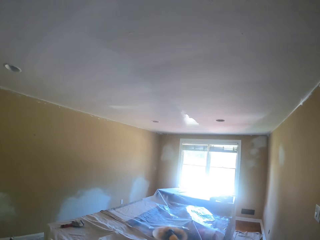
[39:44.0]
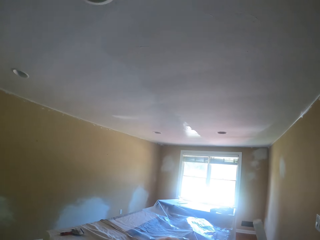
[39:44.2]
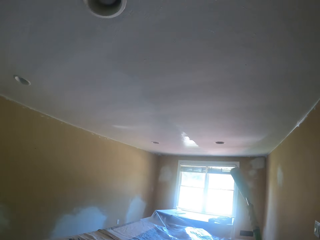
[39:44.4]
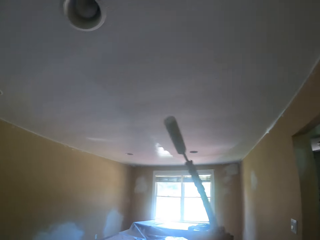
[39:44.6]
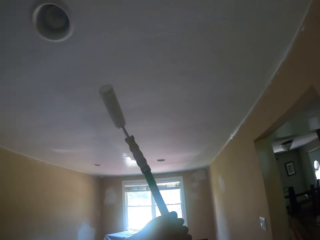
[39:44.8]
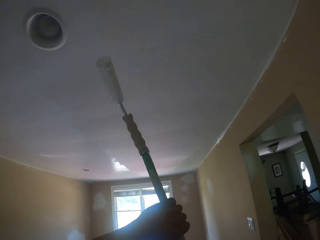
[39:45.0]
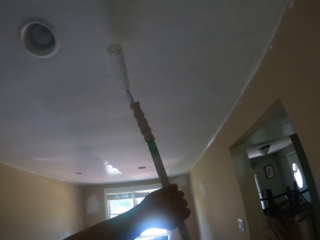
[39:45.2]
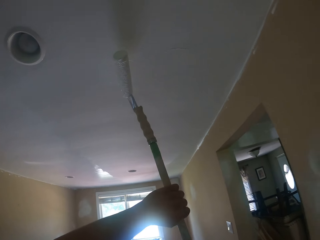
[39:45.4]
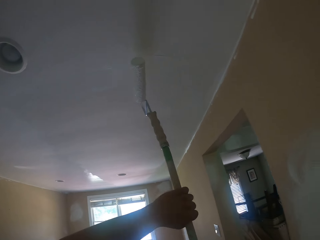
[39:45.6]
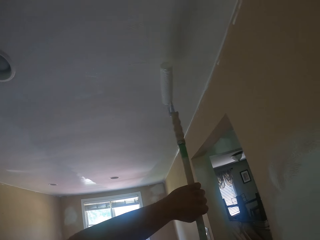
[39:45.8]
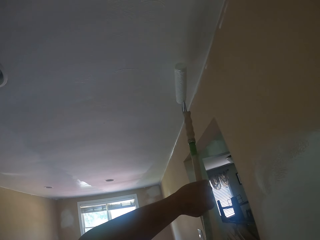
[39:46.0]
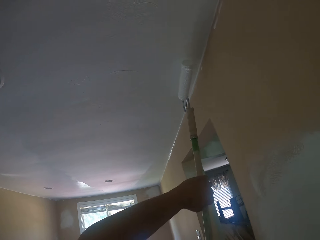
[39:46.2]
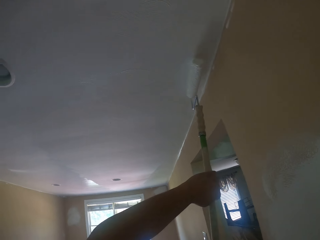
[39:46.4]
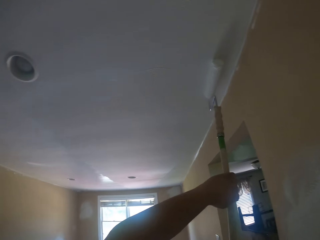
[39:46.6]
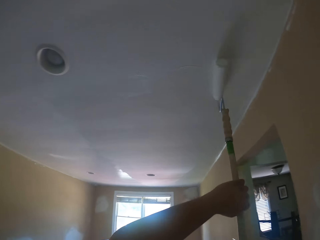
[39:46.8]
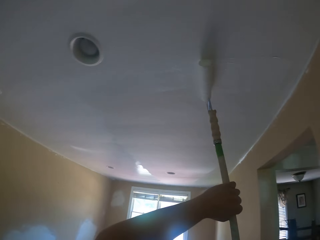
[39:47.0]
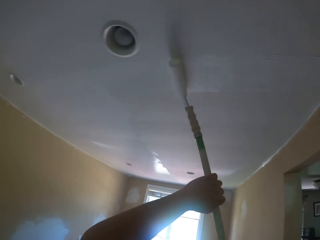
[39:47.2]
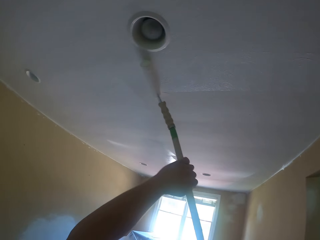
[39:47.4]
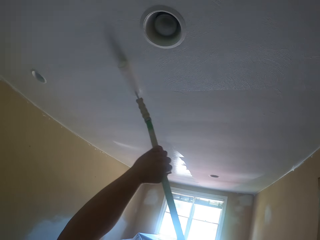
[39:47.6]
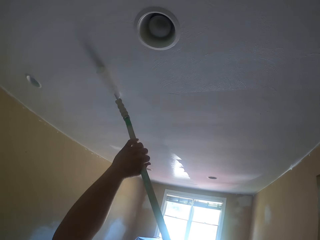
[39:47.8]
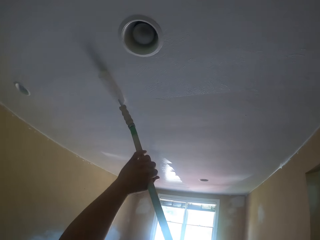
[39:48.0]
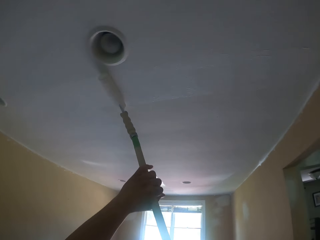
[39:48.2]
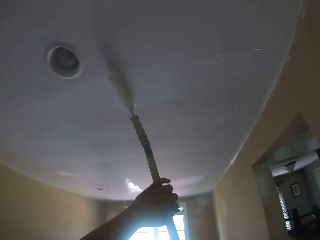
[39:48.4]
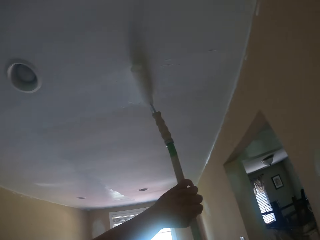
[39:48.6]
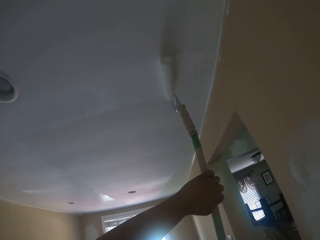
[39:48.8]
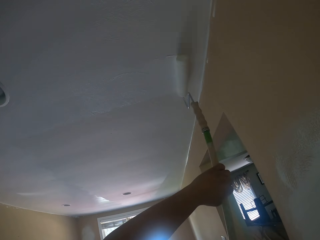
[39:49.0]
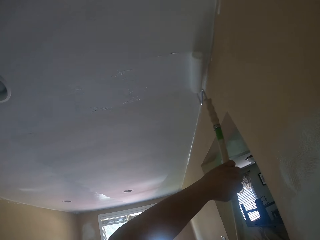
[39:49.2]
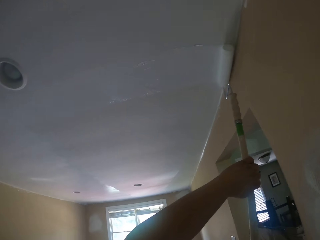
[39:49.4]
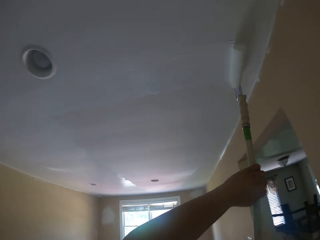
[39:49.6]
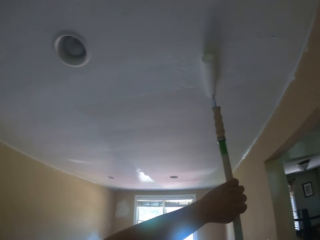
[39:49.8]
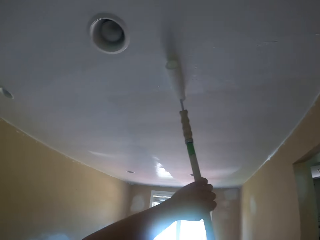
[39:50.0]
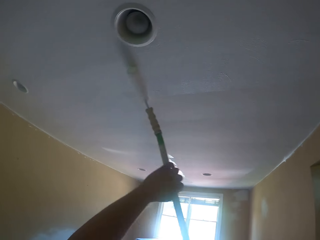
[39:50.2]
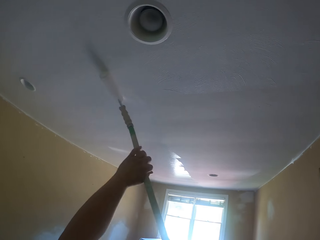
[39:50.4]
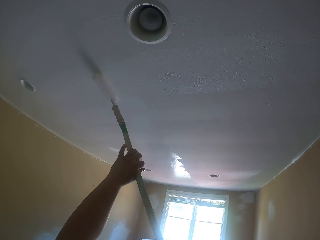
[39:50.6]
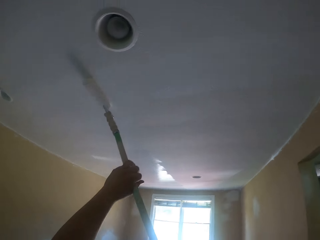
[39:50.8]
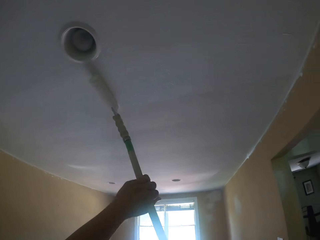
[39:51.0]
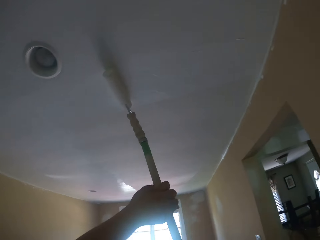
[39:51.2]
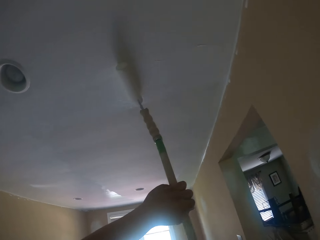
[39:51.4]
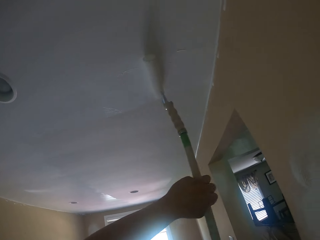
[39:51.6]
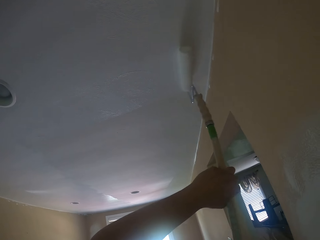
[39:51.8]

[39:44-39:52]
The camera wearer paints the ceiling with the paint roller.

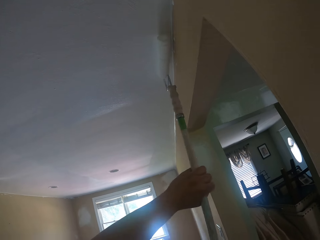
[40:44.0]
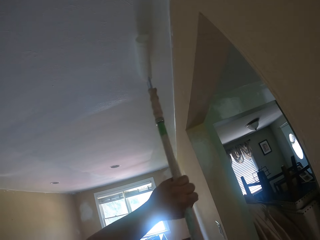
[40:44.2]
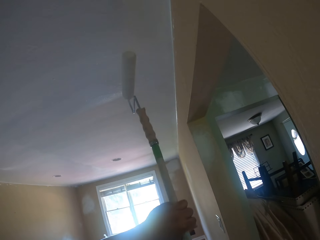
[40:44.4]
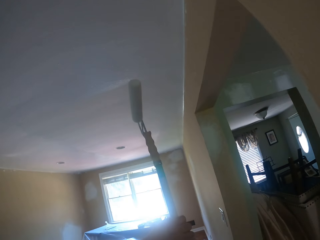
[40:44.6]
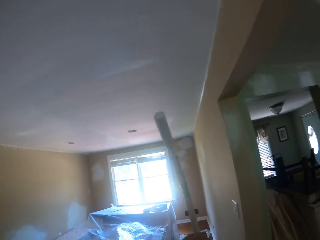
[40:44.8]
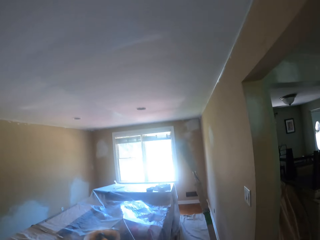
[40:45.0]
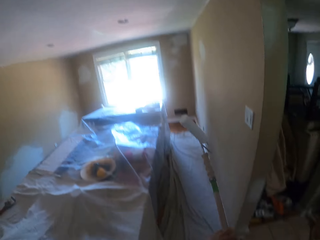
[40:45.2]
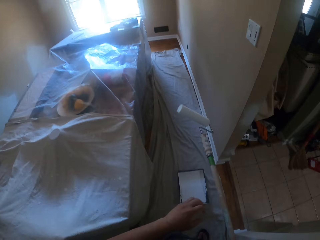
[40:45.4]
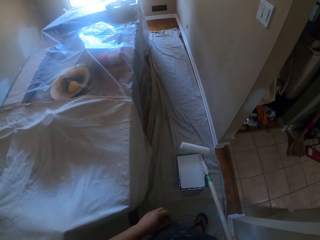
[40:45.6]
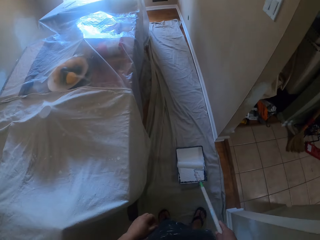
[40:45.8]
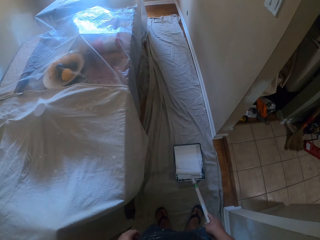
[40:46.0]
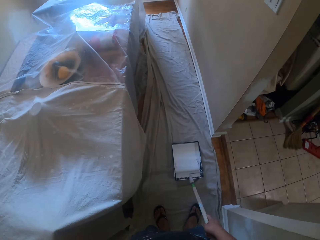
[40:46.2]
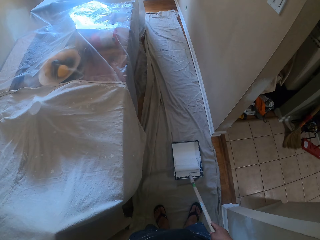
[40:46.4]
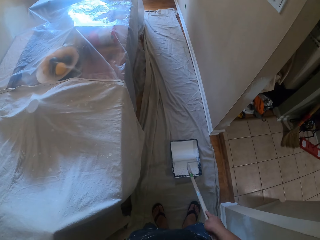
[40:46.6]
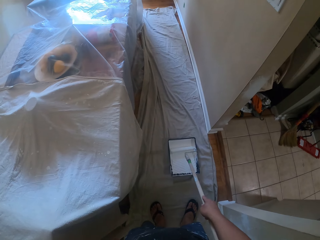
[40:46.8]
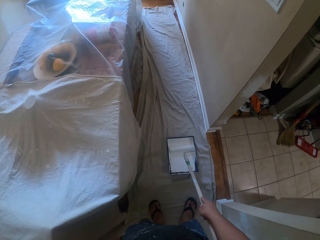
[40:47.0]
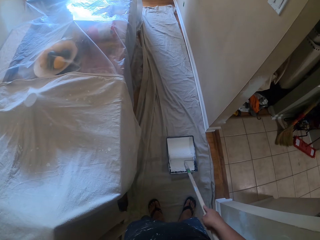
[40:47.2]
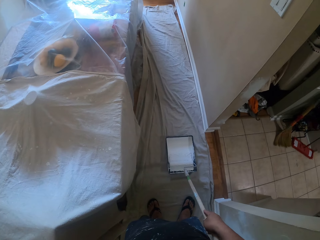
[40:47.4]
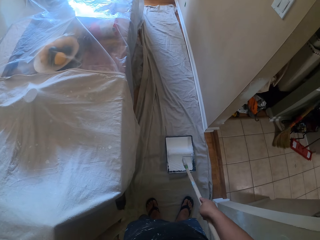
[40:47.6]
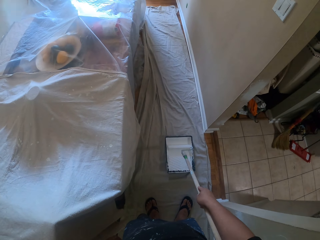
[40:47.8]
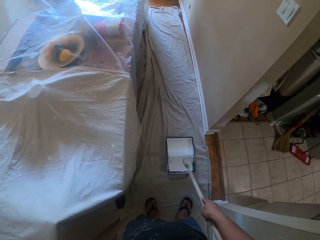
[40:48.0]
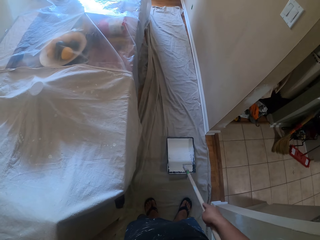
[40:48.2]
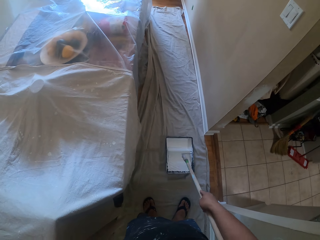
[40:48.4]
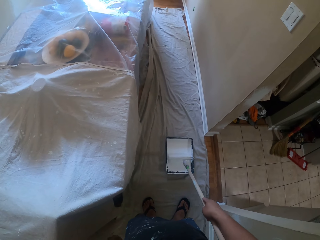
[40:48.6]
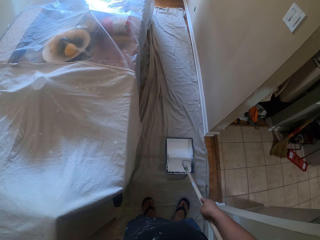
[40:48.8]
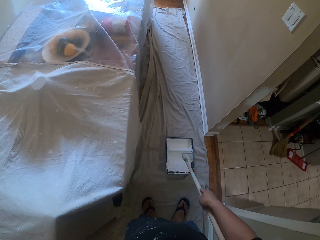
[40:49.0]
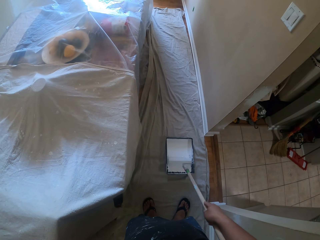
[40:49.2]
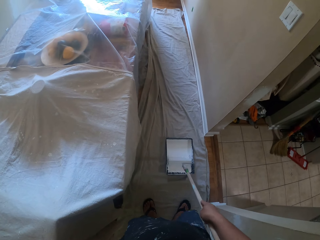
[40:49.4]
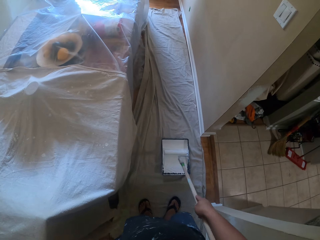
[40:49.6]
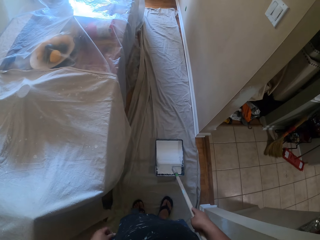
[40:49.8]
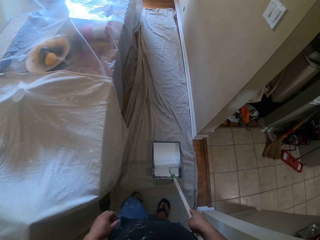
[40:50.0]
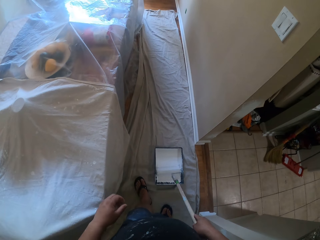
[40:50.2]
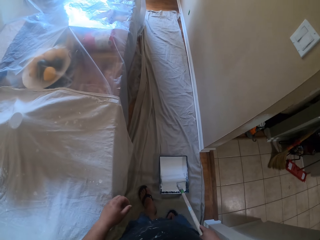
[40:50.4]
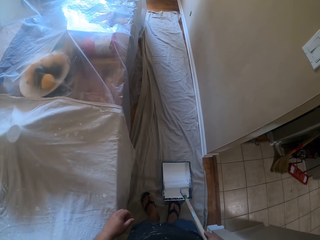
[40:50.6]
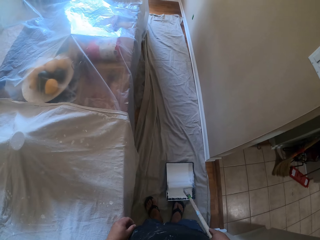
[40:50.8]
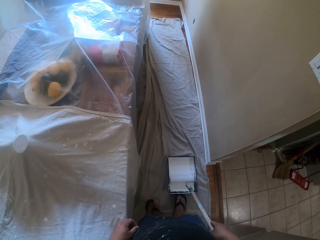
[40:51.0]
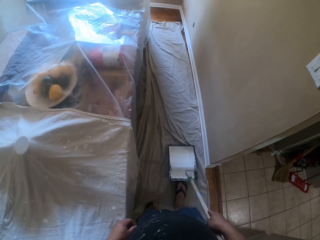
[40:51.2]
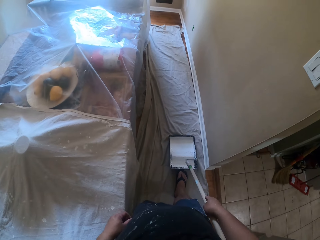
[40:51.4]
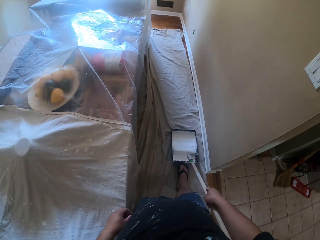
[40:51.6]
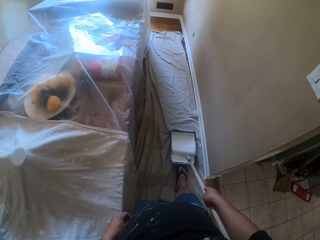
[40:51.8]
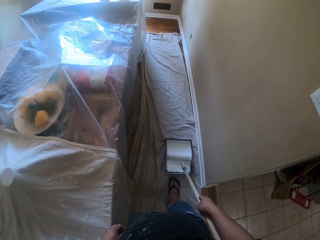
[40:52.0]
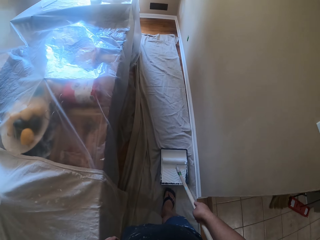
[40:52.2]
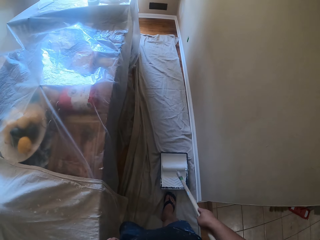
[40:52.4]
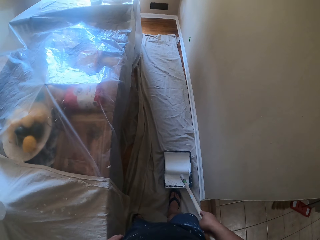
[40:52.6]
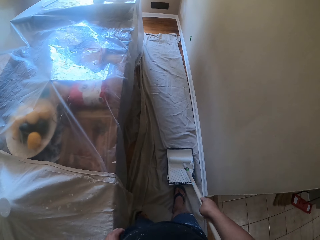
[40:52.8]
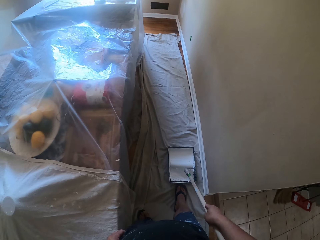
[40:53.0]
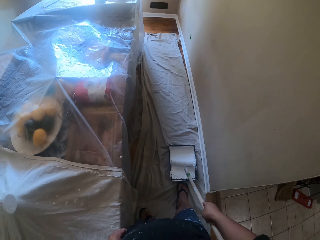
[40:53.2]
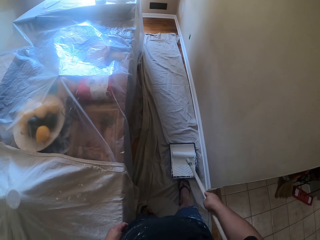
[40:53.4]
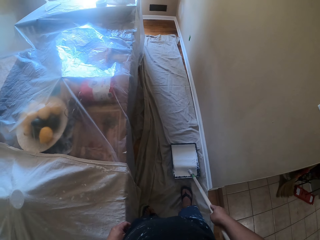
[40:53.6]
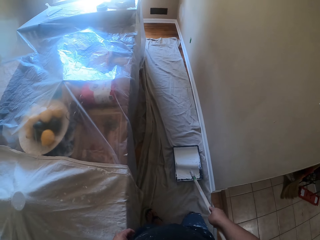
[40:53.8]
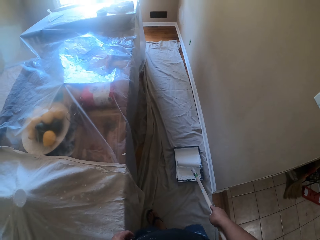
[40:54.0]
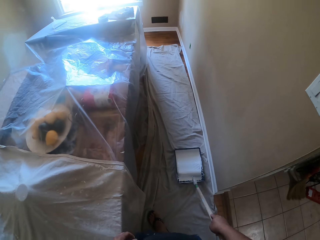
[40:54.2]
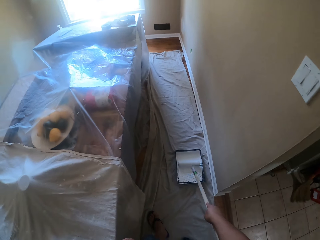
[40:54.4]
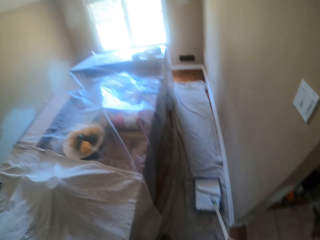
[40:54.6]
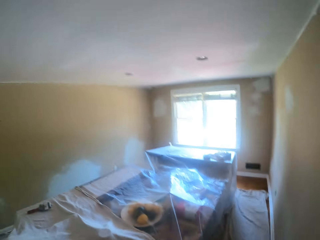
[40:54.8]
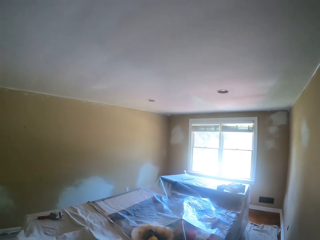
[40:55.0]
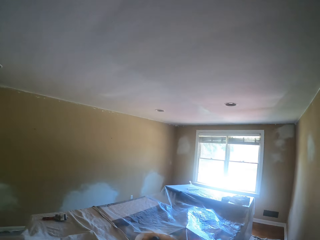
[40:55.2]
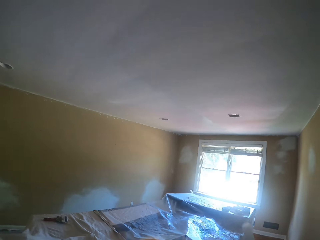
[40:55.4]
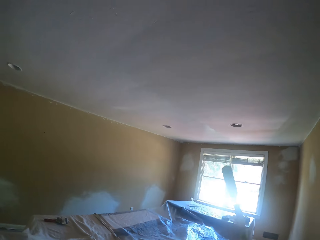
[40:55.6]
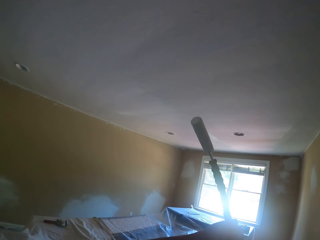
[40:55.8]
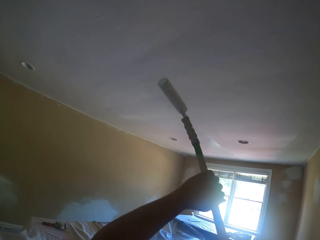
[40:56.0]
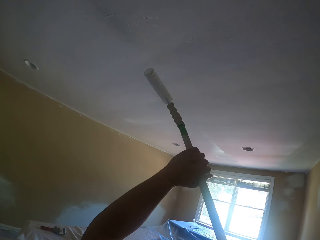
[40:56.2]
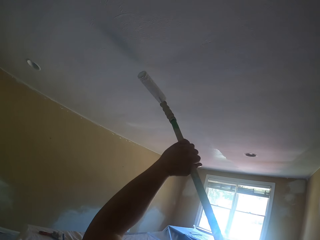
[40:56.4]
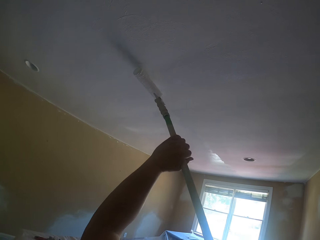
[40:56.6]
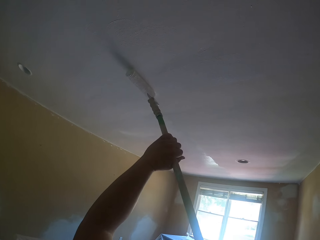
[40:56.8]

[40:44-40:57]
The camera wearer lets go of the paint roller with the left hand. He scoops paint from the paint tray with the paint roller. He rolls the paint roller on the paint tray with paint. He moves the paint tray with his right leg. He paints the ceiling of a house with the paint roller.
